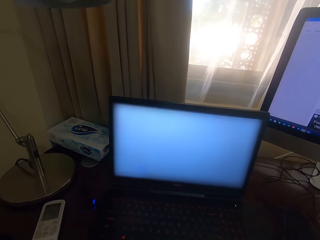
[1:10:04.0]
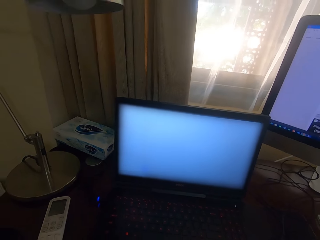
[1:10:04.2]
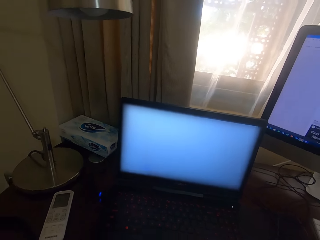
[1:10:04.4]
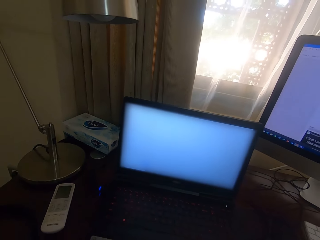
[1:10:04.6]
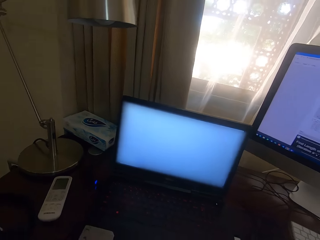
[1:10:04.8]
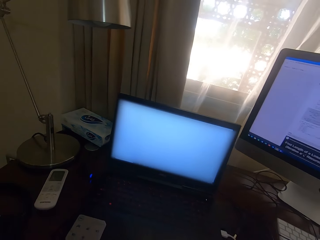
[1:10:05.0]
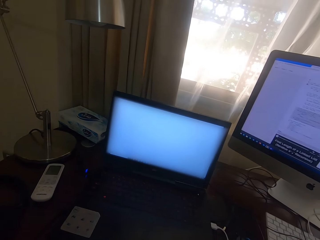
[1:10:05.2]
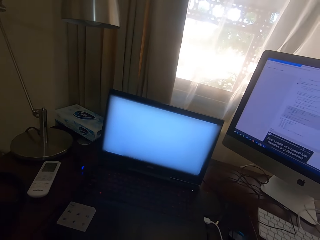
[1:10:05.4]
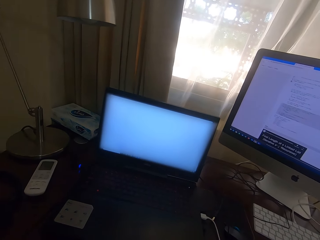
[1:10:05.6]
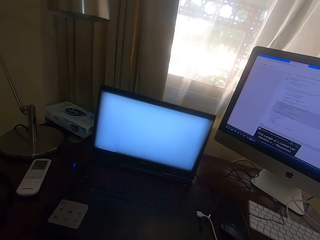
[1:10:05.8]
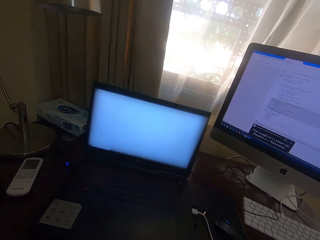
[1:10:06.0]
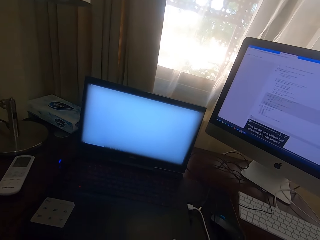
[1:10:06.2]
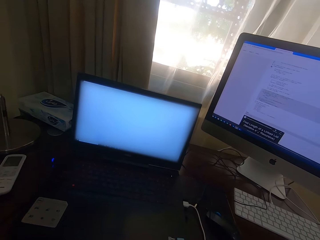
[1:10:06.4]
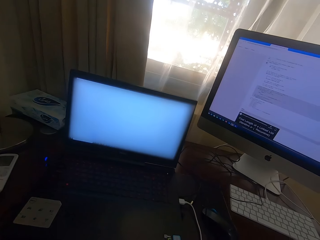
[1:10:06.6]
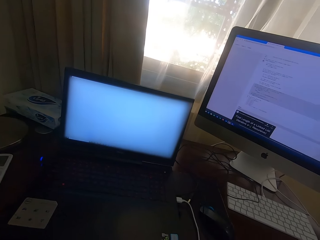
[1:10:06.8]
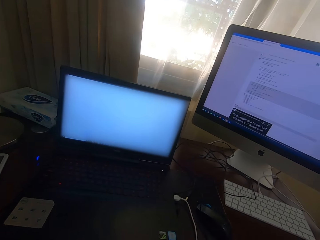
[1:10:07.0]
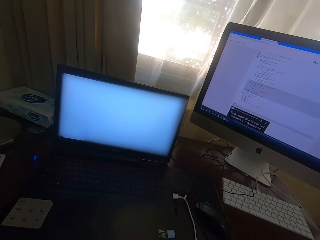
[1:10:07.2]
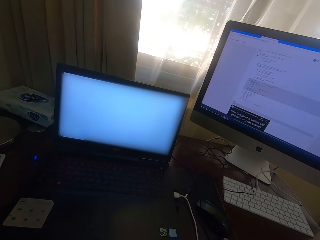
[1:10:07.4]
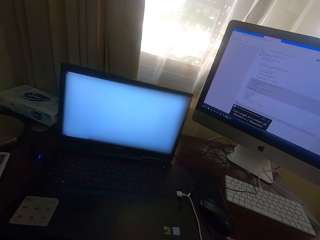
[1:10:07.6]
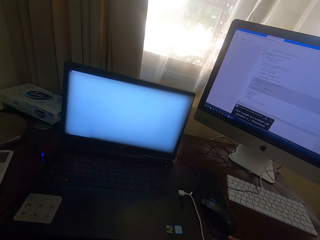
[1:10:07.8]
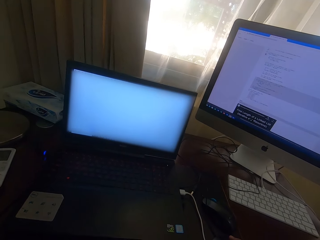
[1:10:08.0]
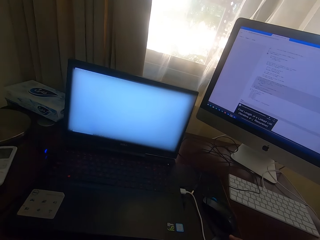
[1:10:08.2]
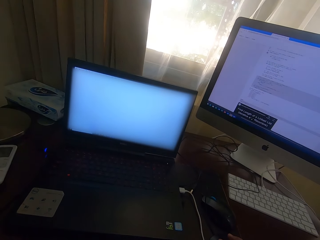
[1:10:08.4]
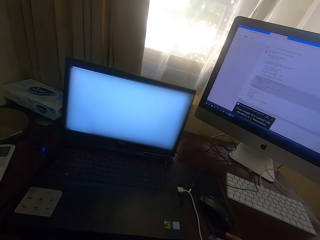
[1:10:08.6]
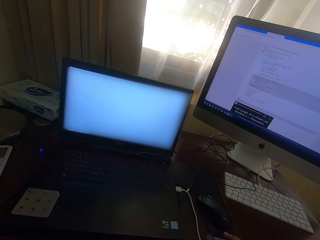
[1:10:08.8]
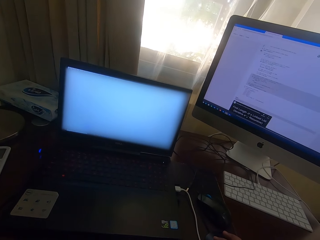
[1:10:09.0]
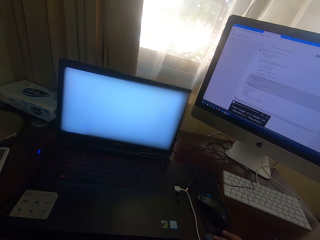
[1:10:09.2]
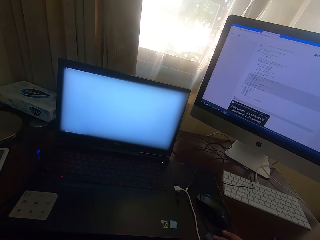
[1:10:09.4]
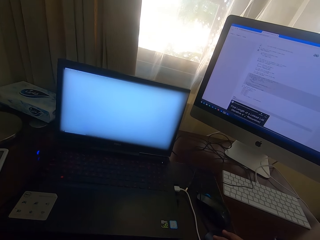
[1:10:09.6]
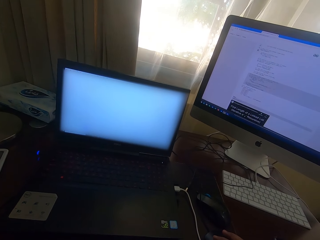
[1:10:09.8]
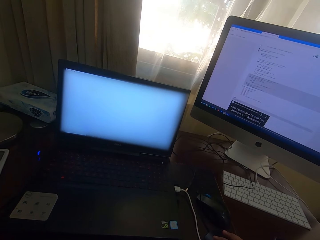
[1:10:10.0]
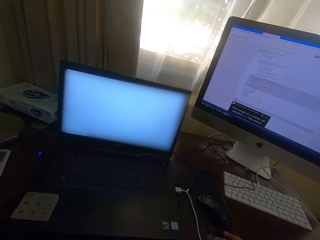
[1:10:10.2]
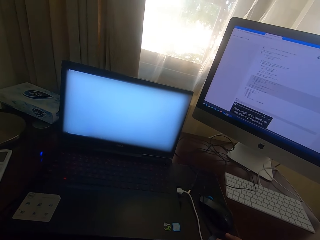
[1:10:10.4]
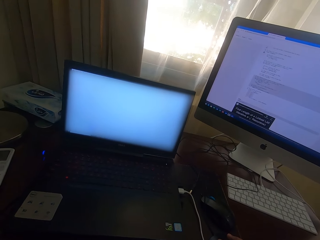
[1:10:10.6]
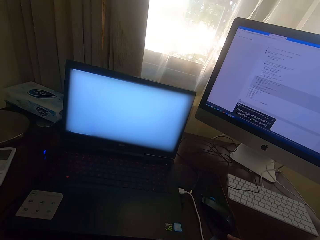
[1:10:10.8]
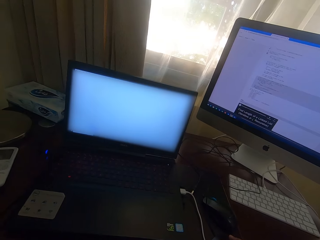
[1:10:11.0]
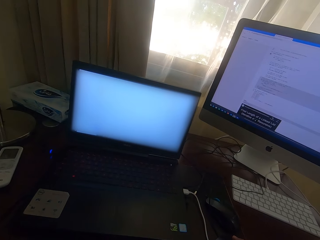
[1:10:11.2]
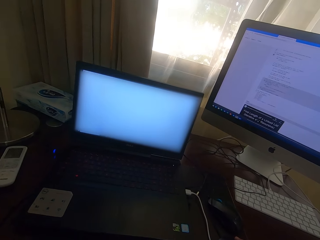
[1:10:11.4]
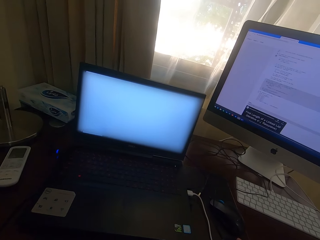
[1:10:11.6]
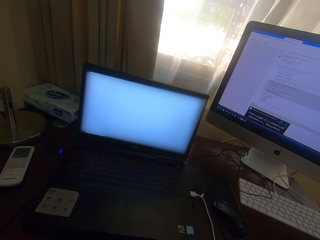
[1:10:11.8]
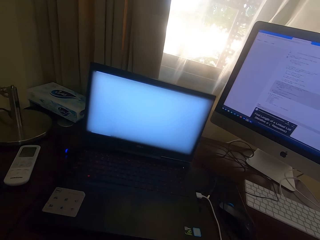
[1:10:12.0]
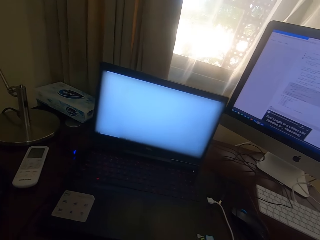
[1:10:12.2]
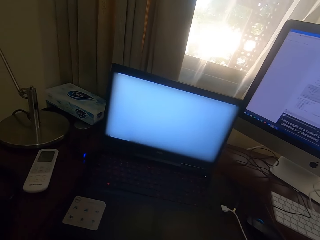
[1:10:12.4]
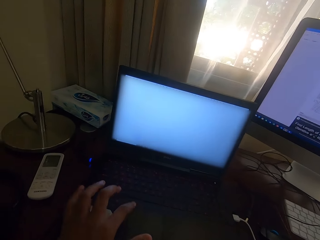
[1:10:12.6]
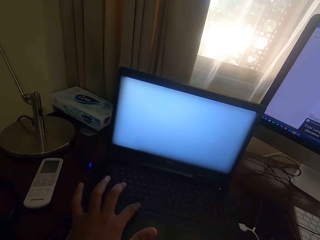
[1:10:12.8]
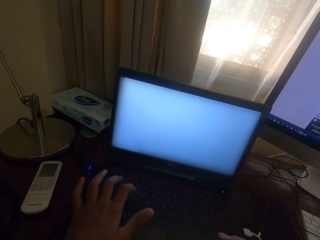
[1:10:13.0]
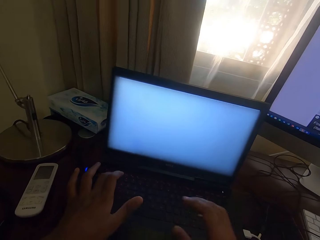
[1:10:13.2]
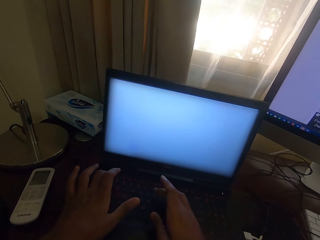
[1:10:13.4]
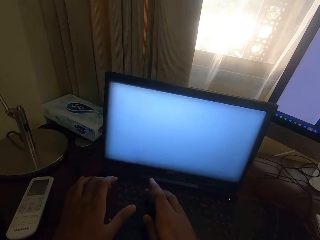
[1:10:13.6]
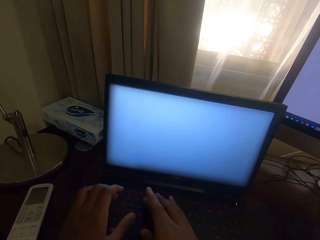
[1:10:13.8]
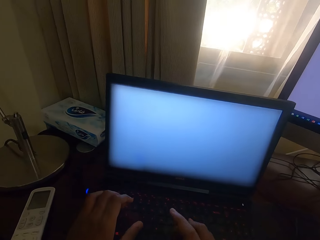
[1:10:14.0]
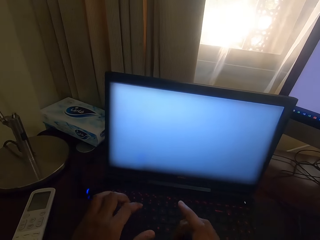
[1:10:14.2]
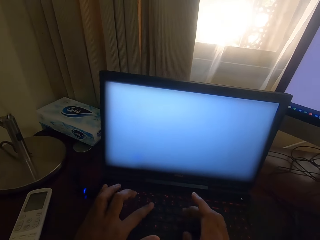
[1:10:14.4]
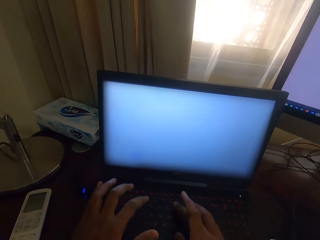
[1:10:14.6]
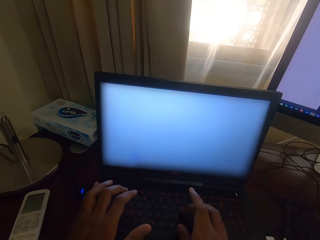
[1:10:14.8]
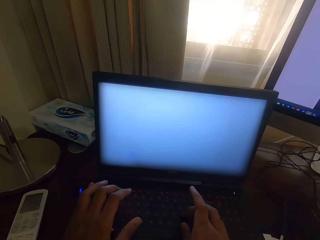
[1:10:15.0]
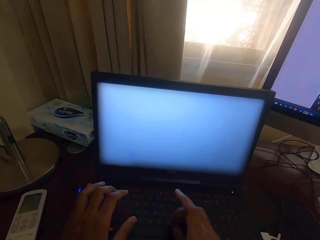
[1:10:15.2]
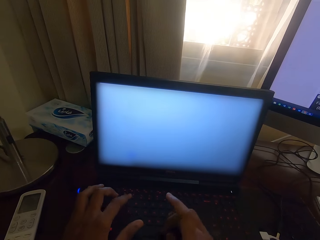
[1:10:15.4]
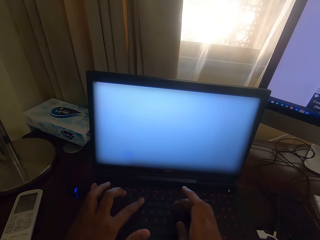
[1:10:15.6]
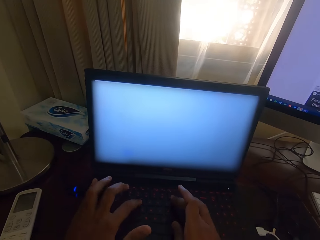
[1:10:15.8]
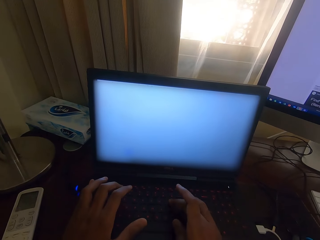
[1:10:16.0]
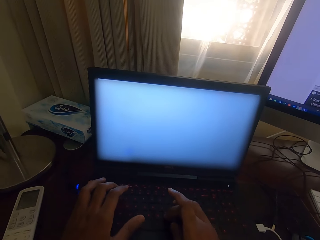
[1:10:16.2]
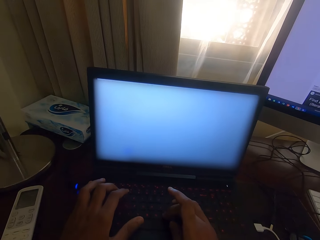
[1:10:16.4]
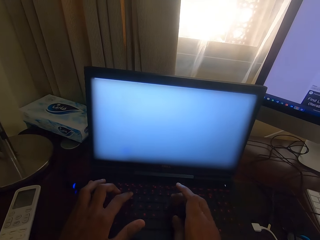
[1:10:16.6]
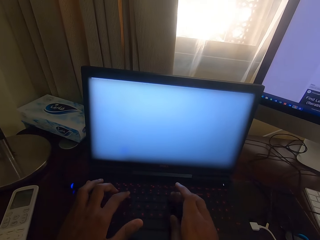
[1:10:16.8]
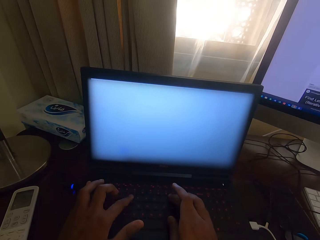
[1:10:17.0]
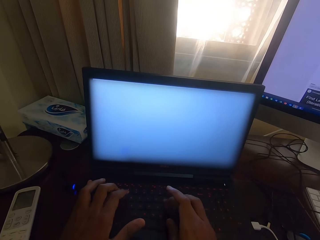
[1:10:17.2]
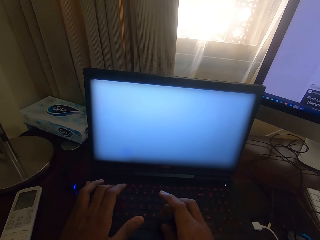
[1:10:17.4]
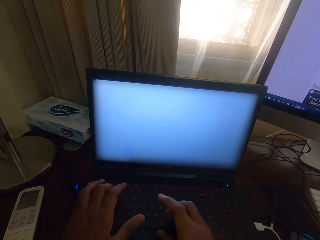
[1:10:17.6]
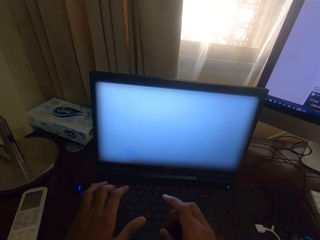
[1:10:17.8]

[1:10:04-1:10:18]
The camera wearer presses a key on the laptop. They type on the laptop with the keyboard.

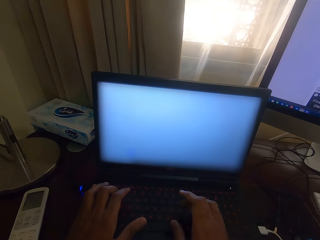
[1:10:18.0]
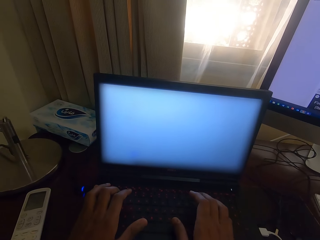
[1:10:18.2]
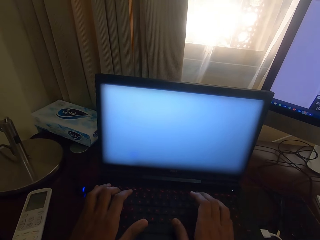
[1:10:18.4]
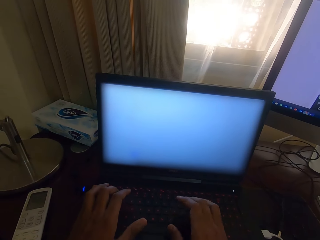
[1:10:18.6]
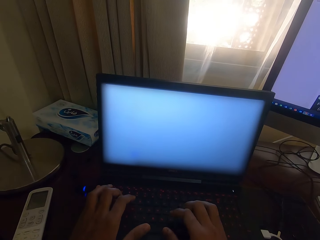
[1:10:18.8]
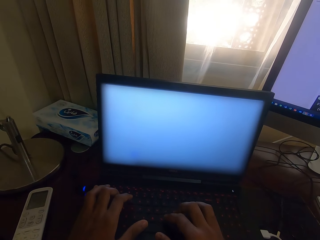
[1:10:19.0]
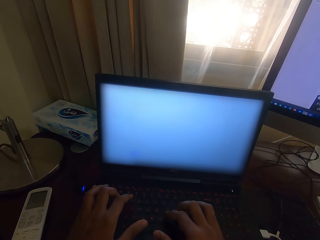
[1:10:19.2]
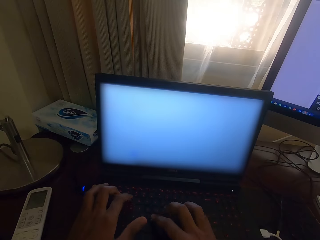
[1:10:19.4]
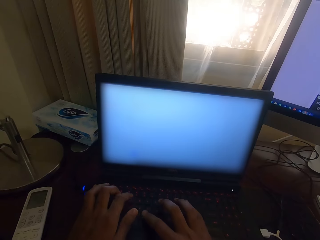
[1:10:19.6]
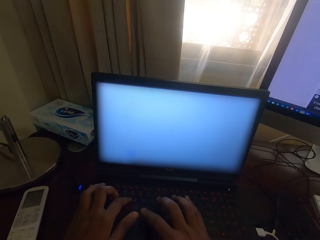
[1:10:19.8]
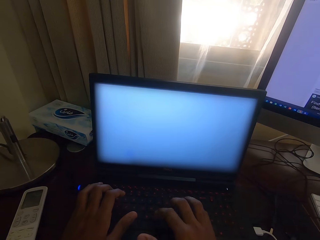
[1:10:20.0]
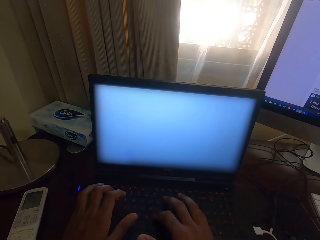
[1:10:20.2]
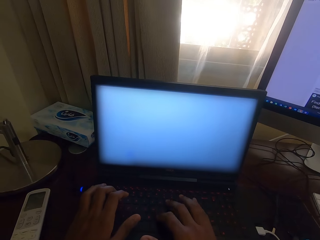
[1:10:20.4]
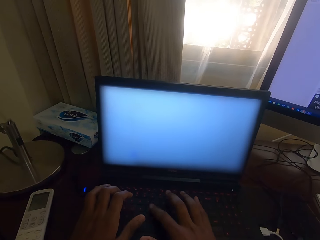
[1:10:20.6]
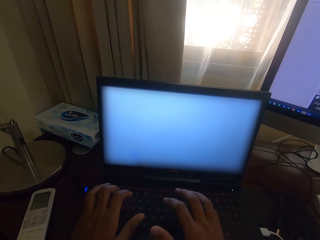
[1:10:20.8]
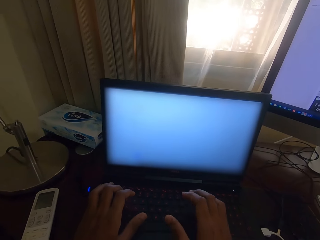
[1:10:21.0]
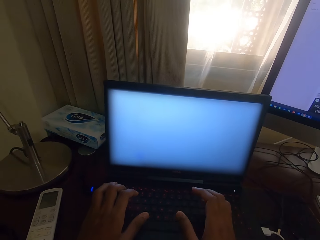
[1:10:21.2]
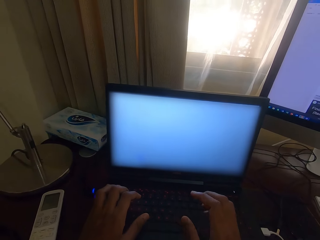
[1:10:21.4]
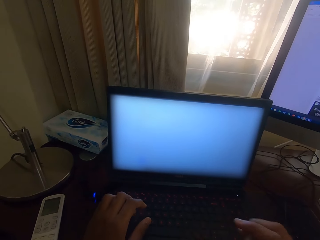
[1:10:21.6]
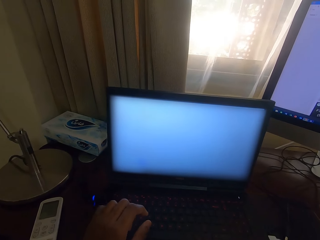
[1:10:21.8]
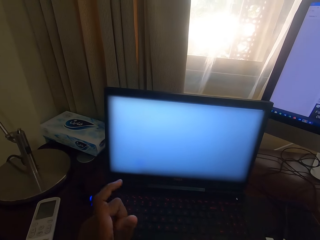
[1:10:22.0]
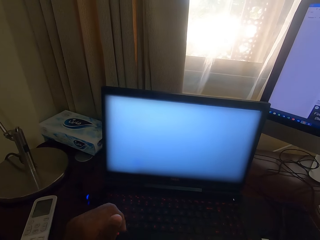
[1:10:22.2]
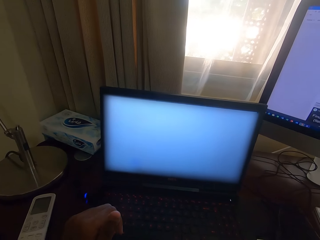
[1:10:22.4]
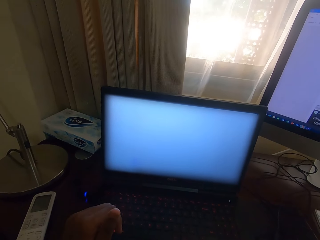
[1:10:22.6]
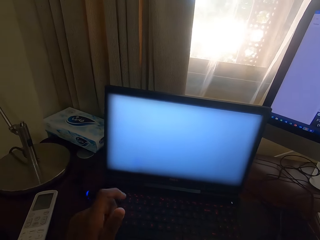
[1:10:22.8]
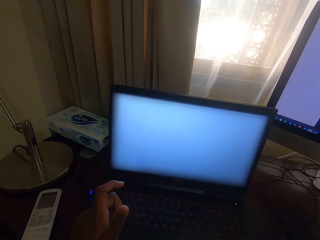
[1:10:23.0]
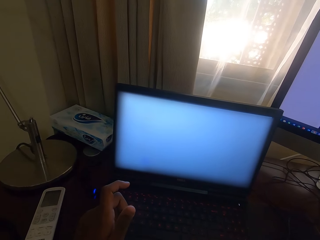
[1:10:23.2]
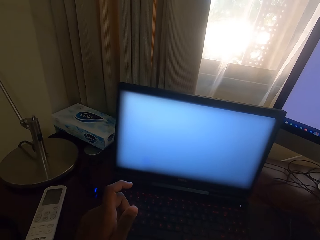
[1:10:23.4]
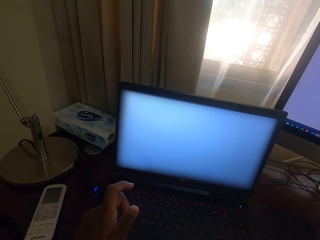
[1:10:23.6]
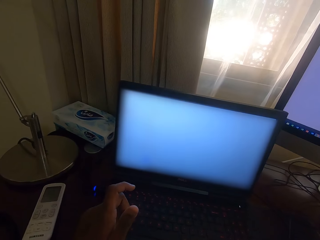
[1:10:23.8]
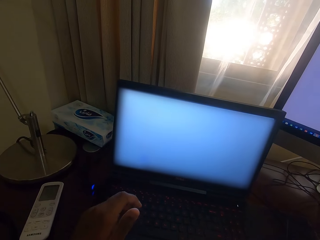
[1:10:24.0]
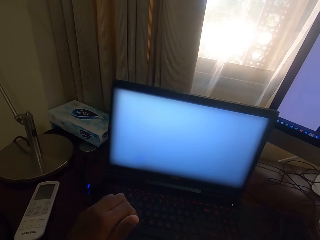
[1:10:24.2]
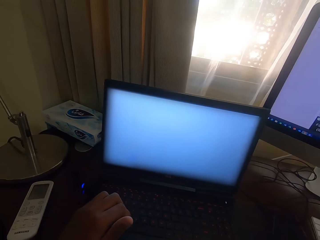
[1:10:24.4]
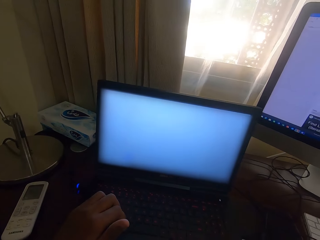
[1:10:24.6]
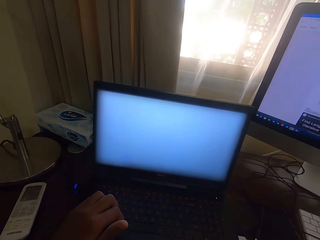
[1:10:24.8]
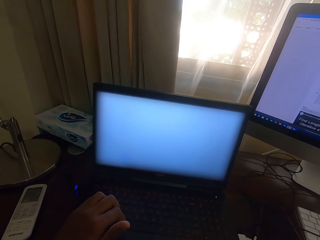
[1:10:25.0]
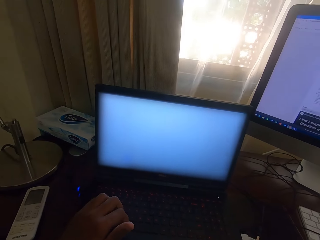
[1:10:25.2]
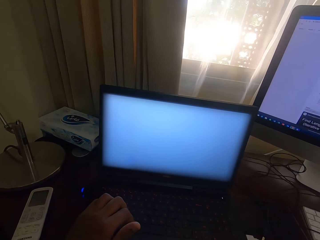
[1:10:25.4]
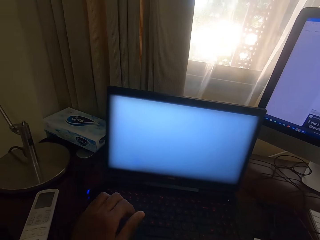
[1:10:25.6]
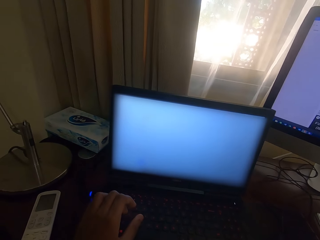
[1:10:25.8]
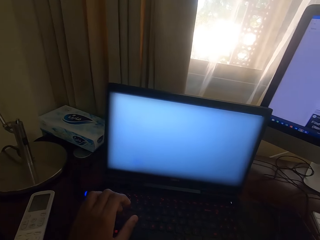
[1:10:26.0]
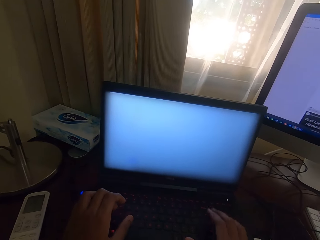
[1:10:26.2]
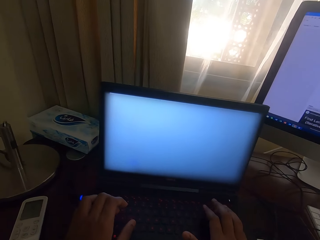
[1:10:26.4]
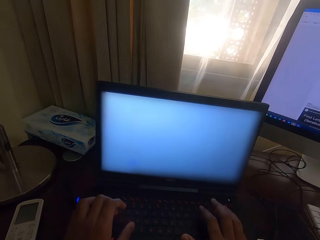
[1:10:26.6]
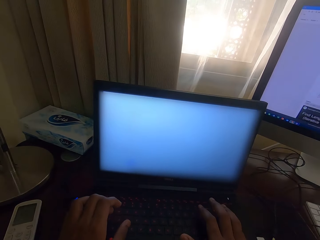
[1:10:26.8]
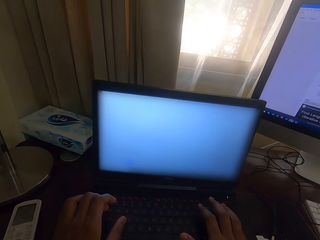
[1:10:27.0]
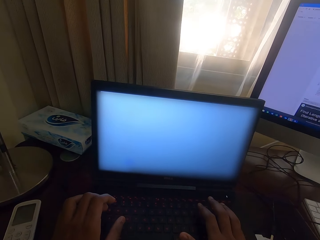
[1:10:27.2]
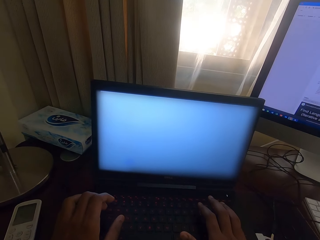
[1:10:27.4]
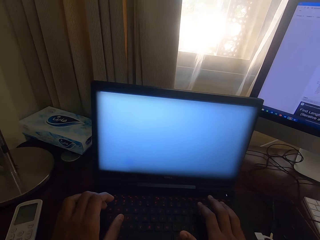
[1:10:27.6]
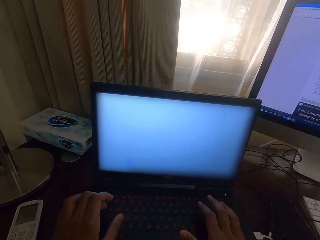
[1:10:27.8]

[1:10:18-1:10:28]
The camera wearer removes the hand from the keyboard.
